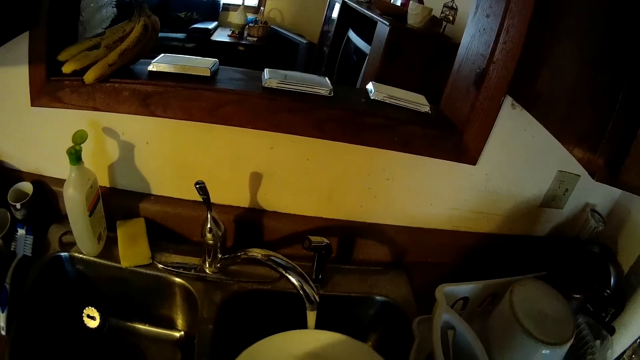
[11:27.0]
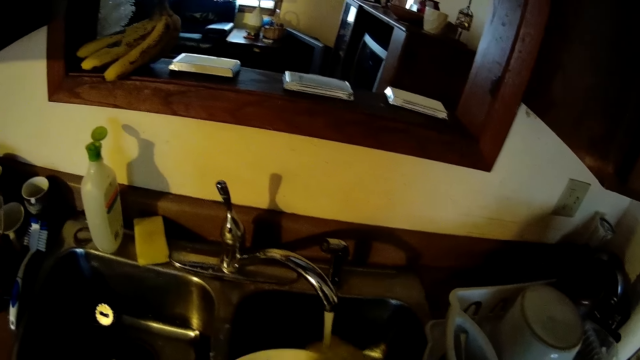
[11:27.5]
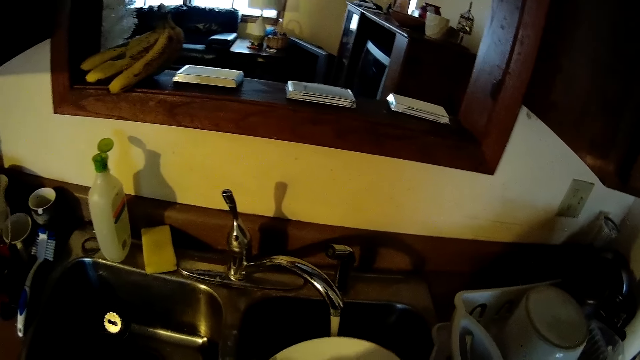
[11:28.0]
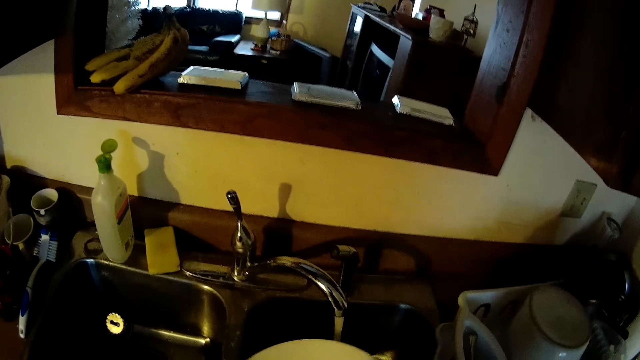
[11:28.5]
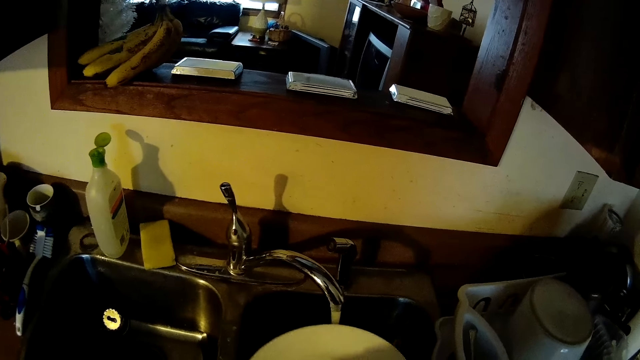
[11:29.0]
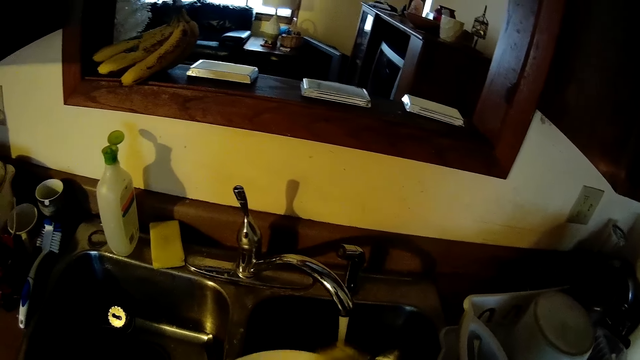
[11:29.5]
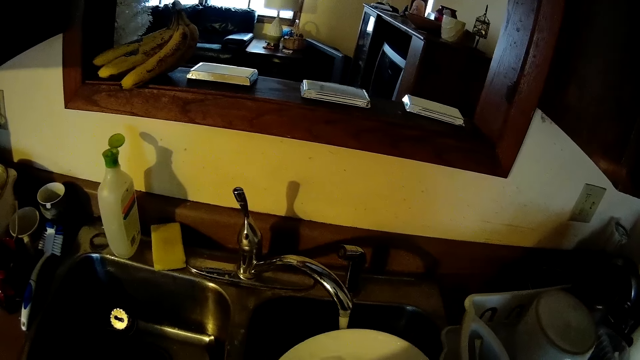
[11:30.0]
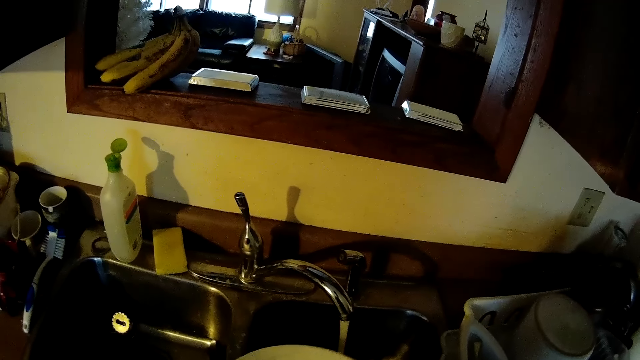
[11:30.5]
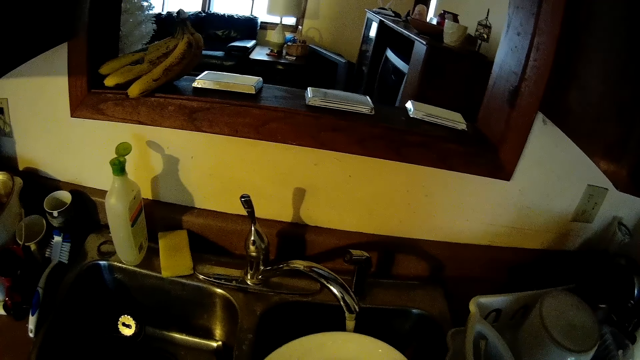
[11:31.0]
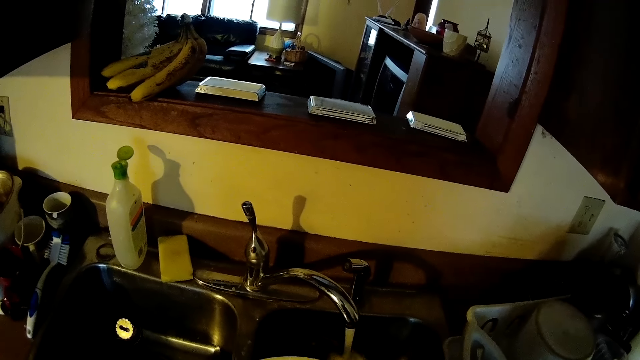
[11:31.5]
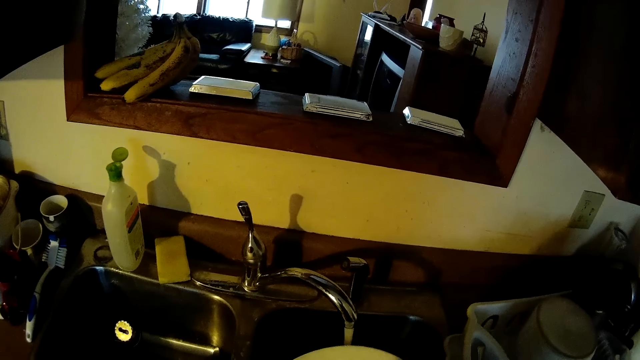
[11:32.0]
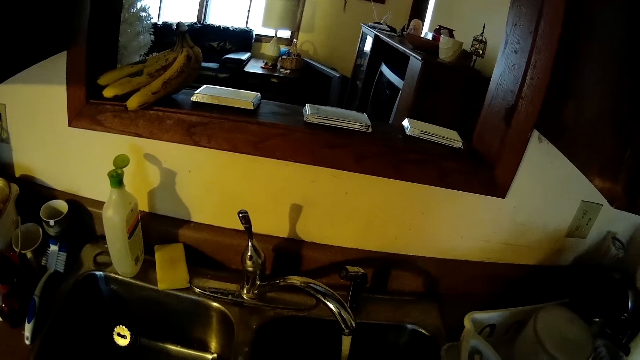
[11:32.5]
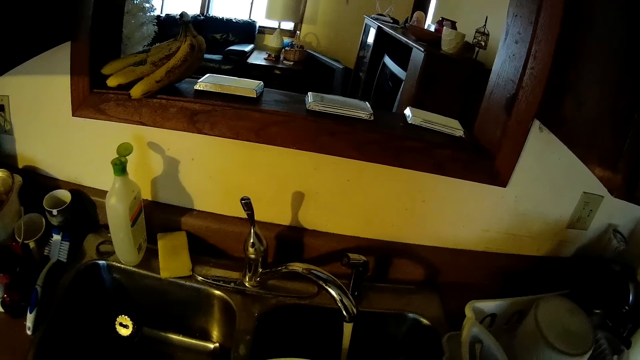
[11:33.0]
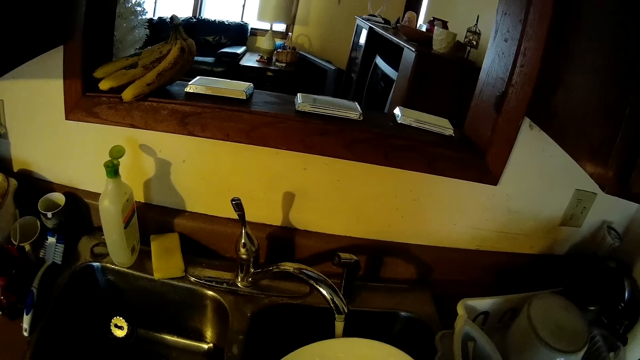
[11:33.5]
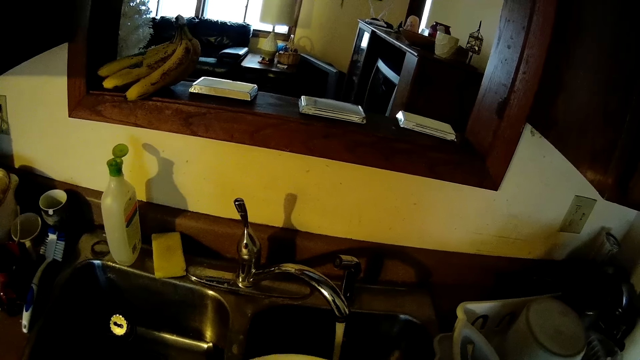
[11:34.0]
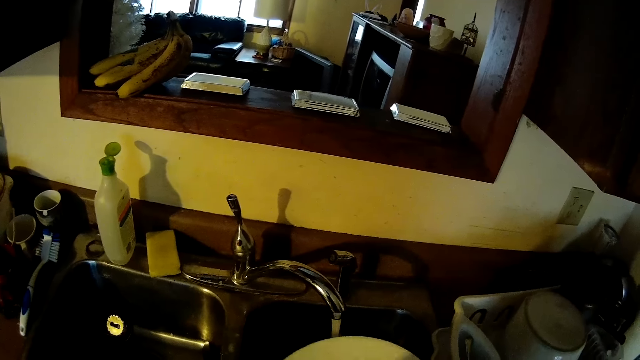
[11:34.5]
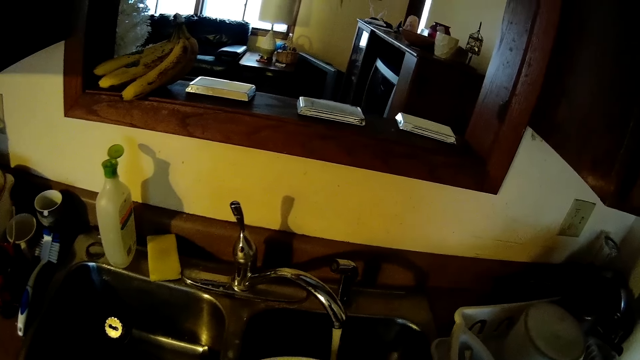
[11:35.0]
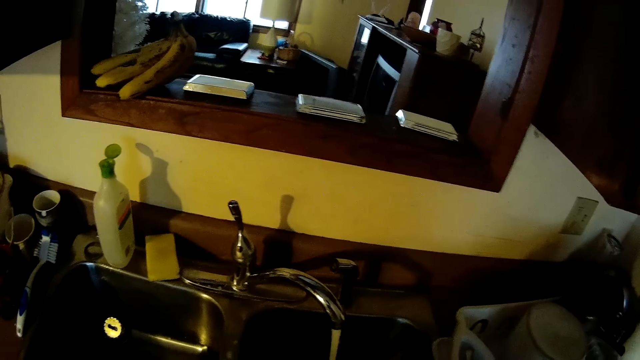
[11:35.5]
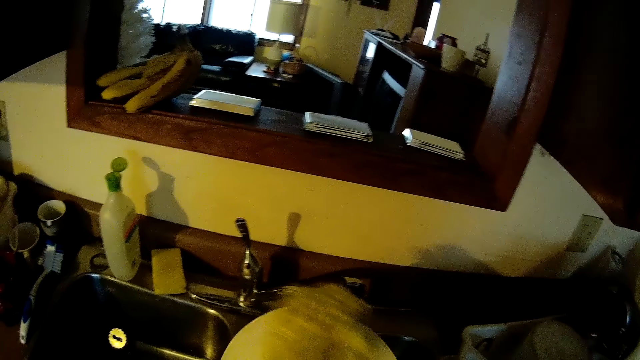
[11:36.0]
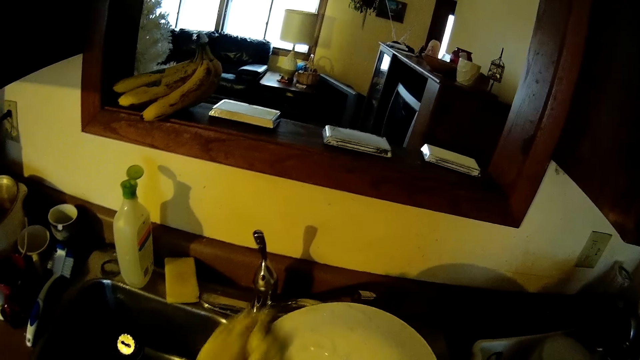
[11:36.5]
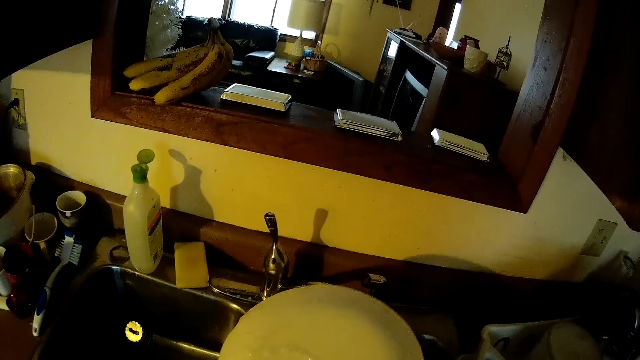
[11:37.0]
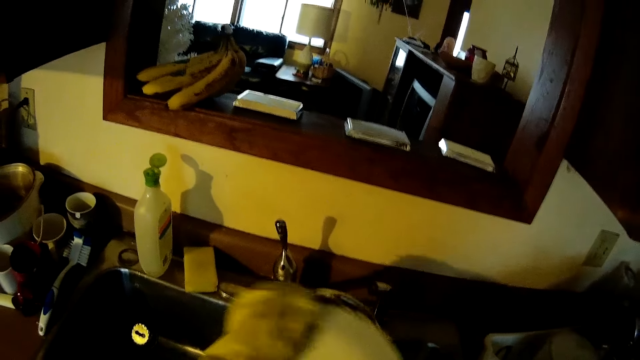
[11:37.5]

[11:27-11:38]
The camera wearer washes the plate in the sink with the sponge.

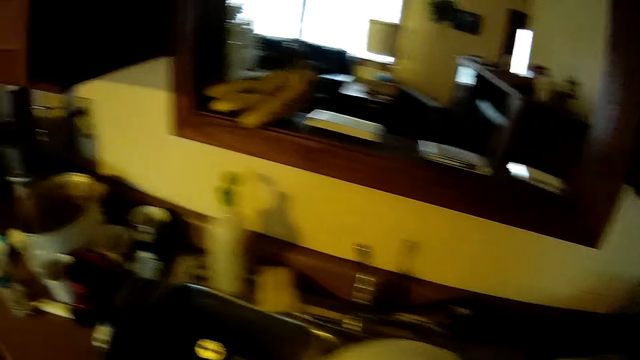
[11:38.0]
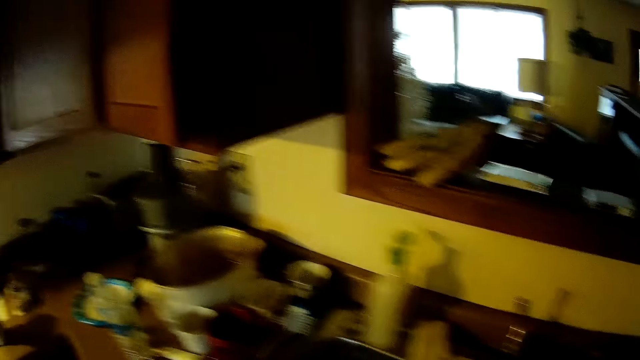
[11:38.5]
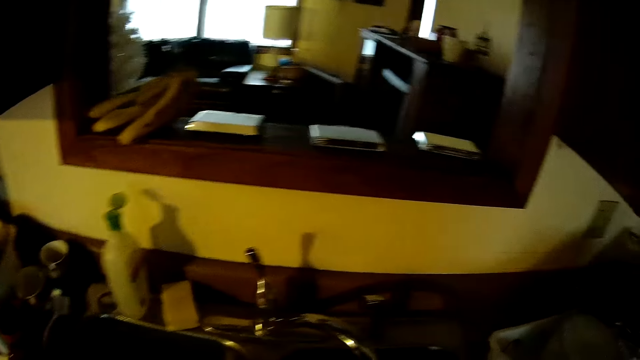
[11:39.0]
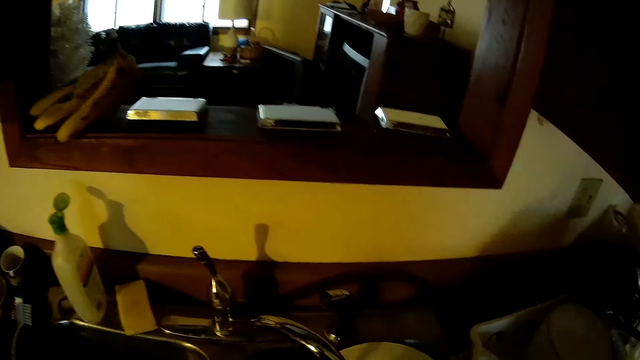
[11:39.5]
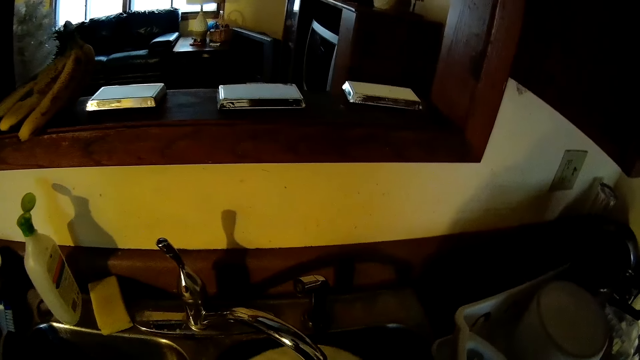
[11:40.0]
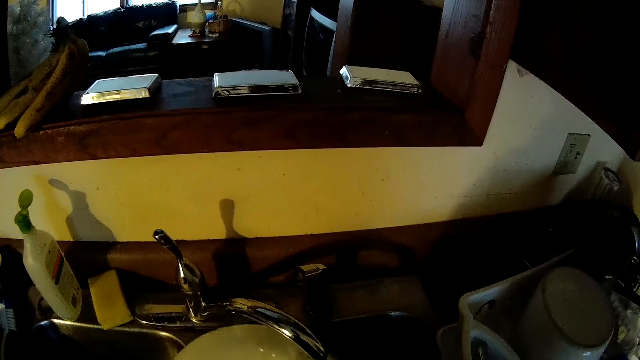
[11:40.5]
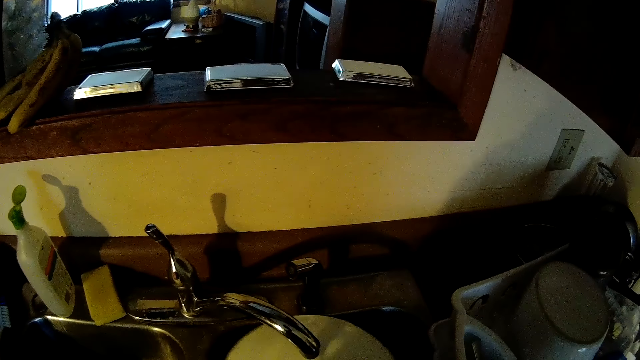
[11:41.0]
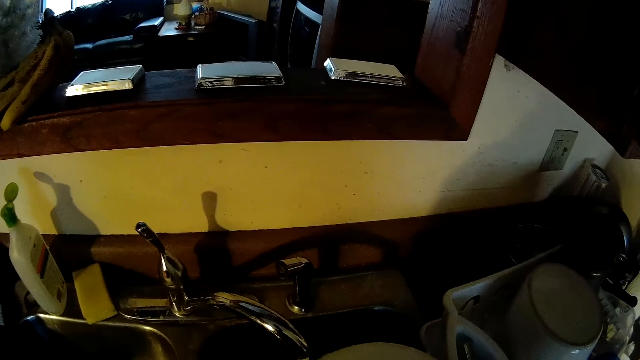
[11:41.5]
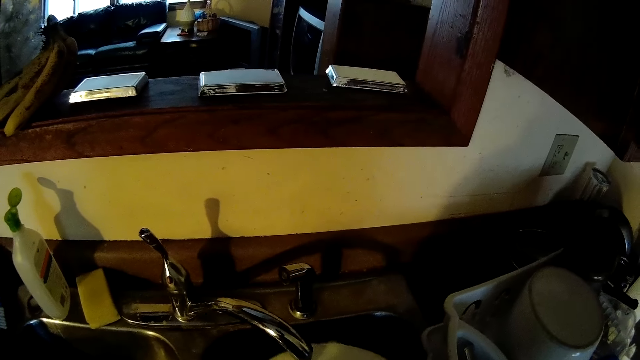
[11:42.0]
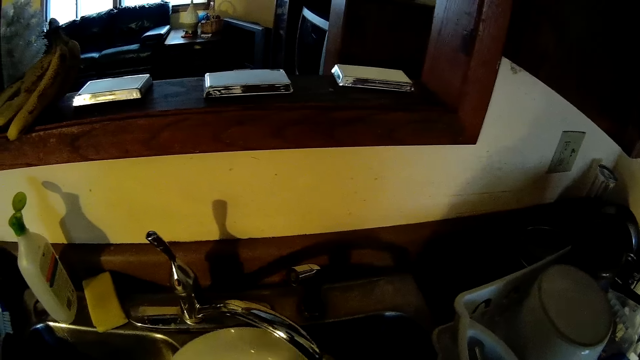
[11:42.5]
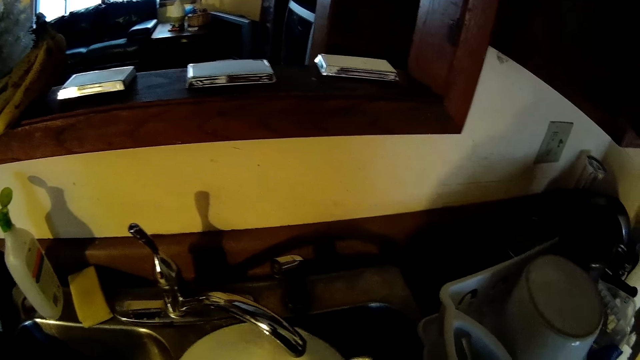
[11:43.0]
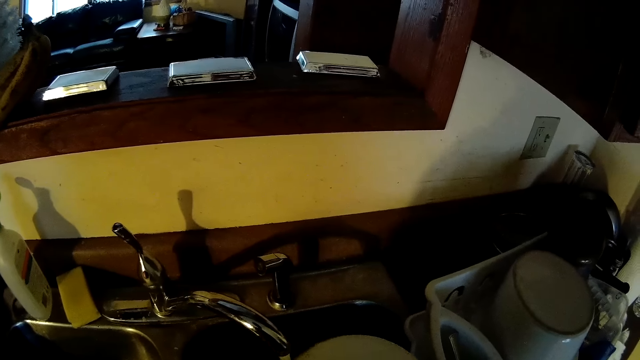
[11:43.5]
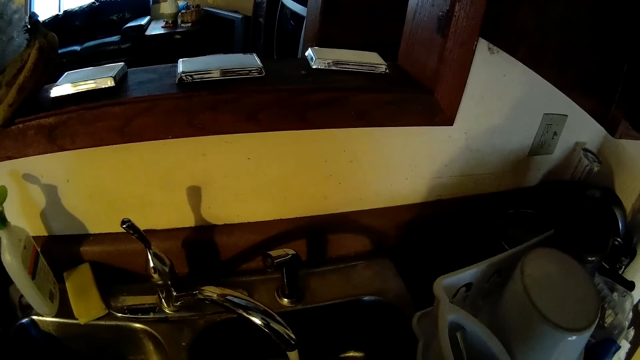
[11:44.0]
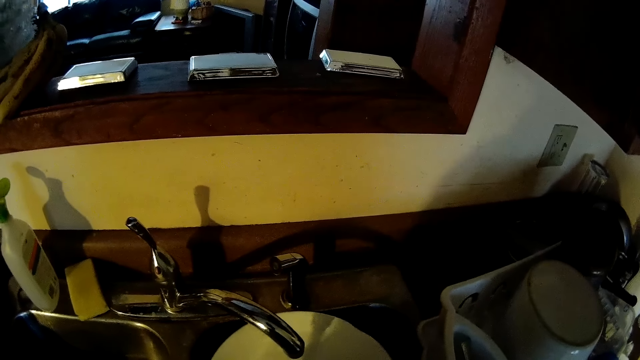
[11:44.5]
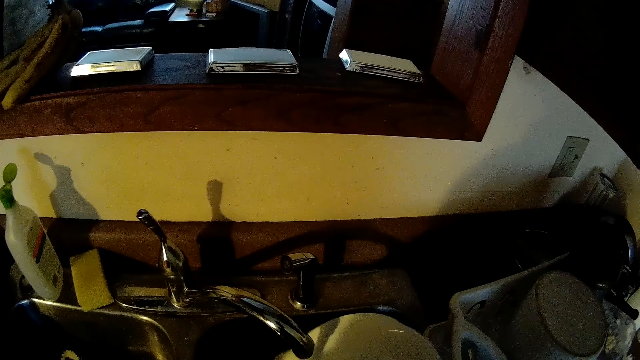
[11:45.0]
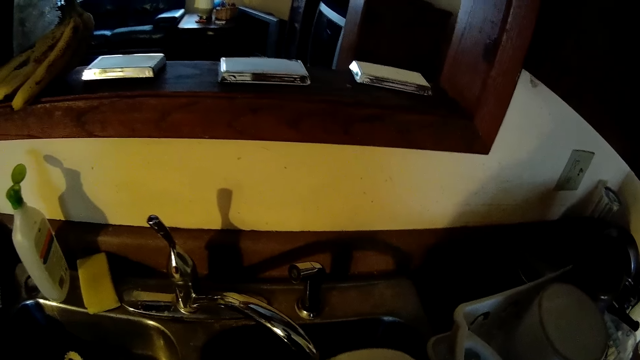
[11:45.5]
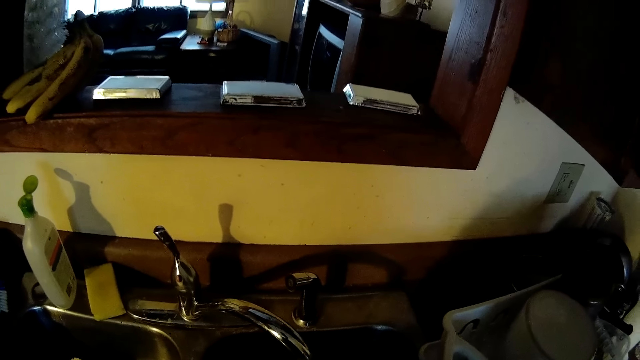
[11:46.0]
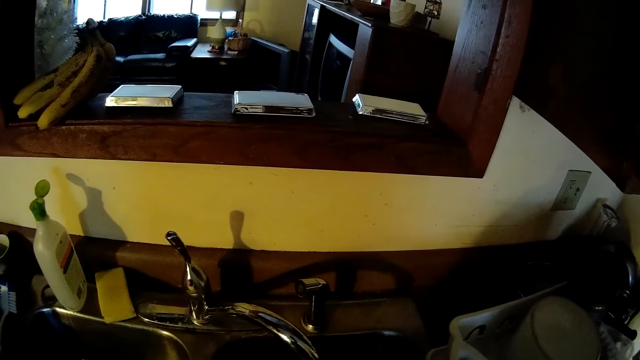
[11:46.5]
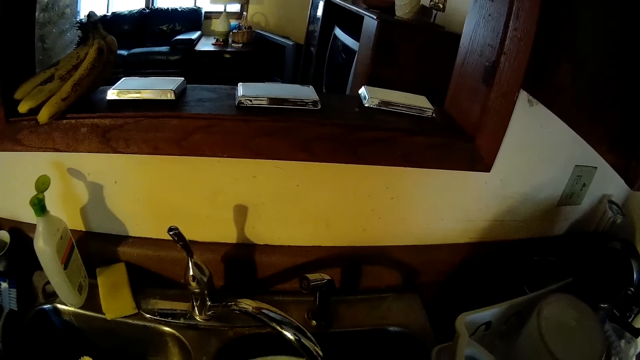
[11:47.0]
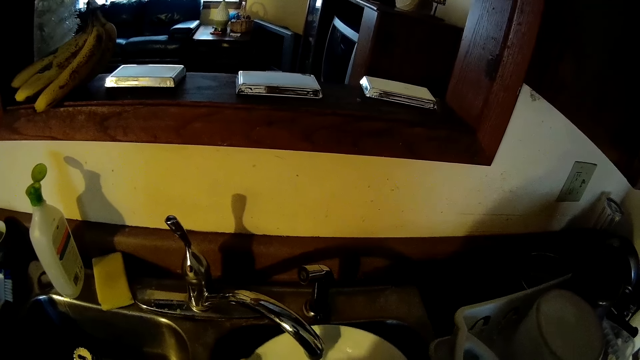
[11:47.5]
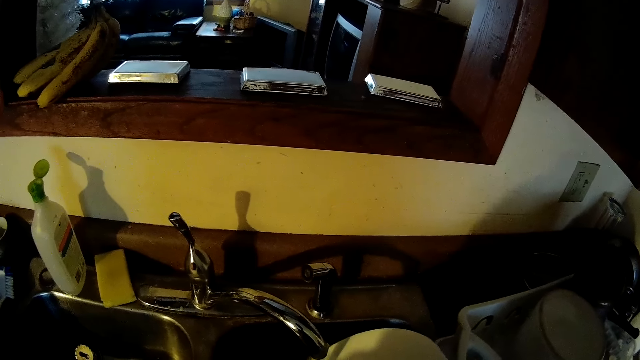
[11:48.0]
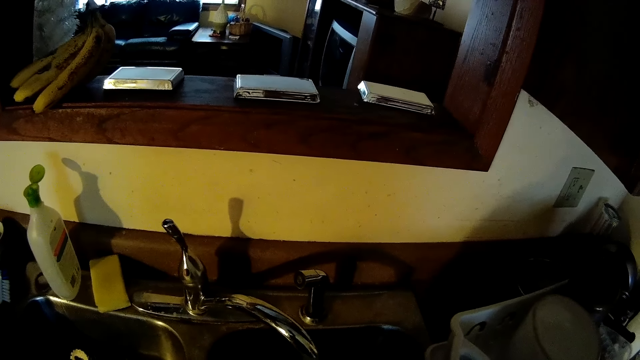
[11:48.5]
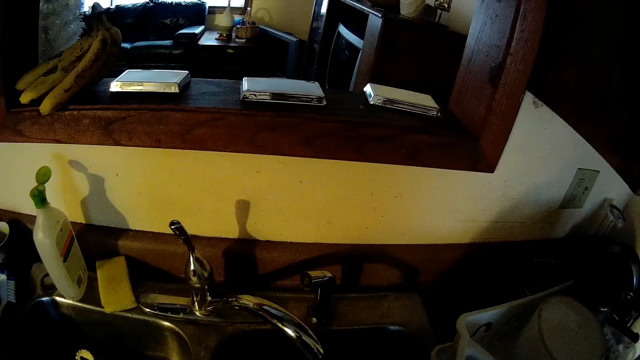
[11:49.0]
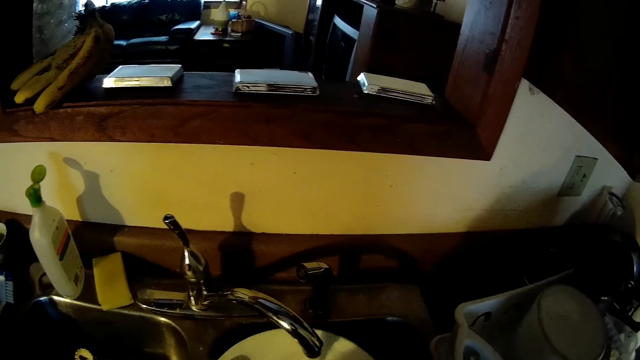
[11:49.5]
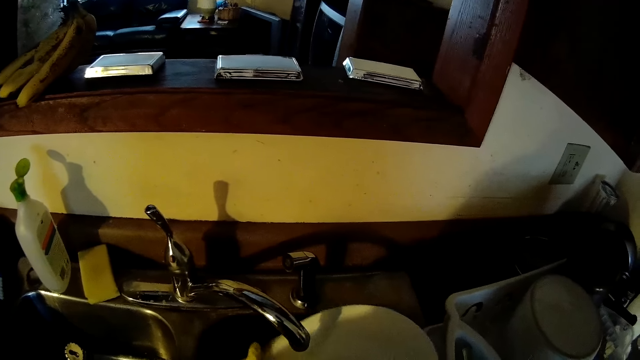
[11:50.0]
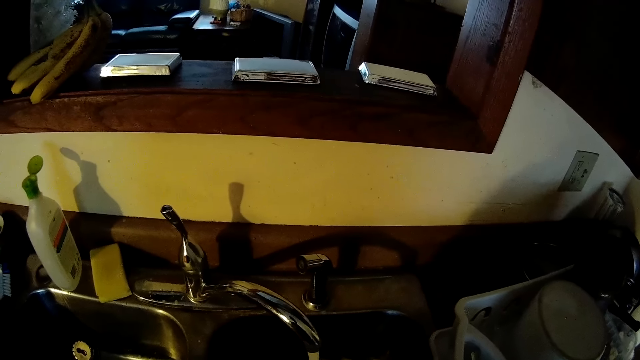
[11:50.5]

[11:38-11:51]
The camera wearer rinses the plate in the sink with water.
